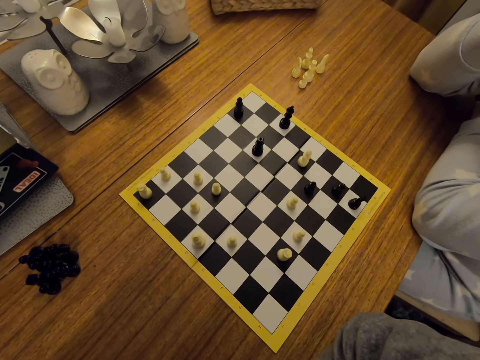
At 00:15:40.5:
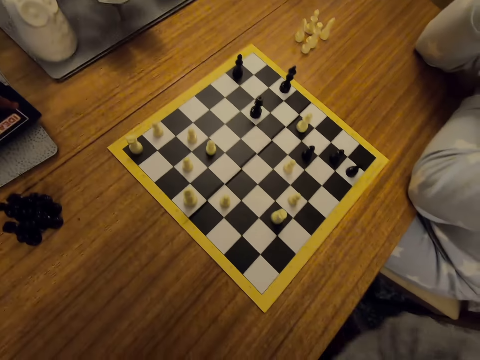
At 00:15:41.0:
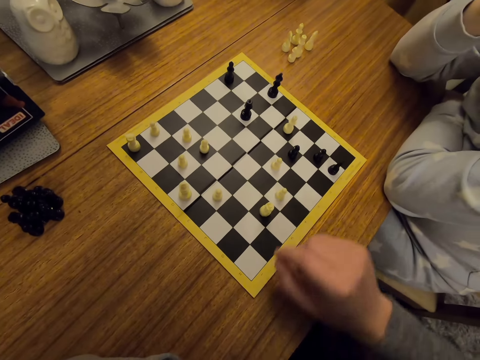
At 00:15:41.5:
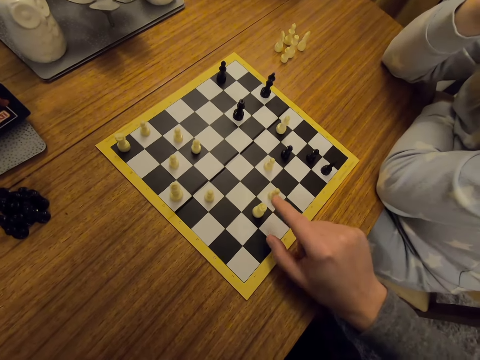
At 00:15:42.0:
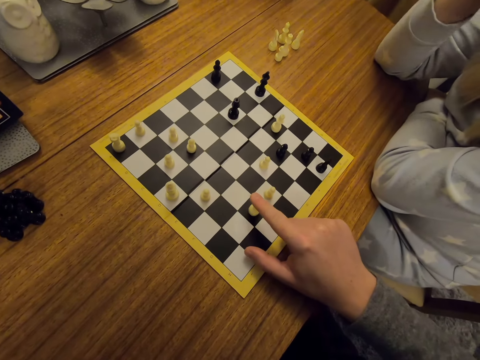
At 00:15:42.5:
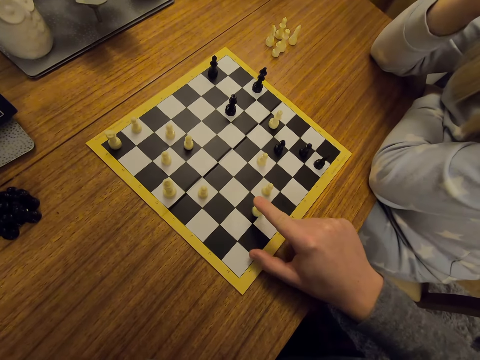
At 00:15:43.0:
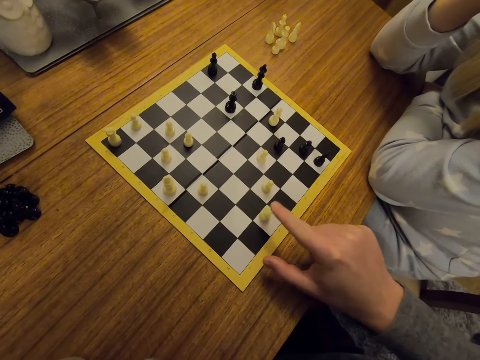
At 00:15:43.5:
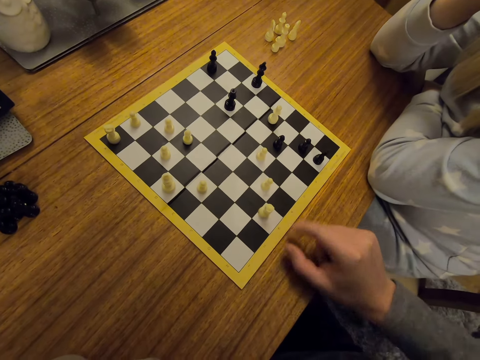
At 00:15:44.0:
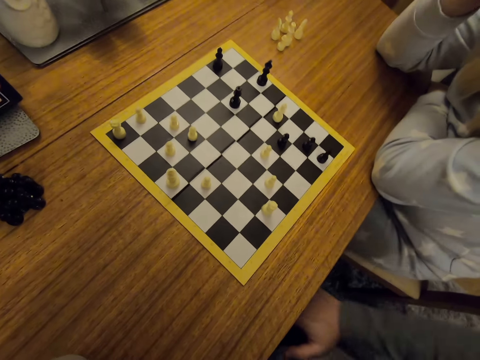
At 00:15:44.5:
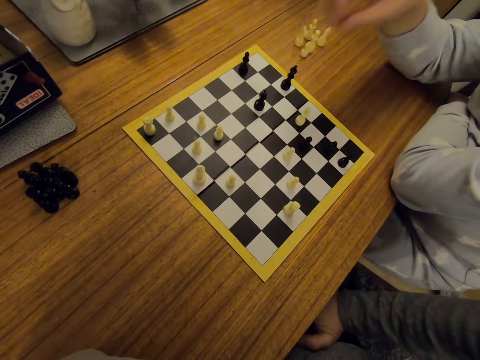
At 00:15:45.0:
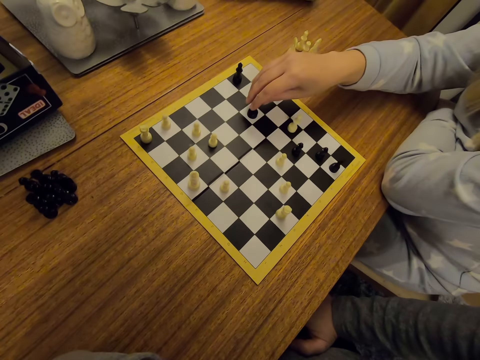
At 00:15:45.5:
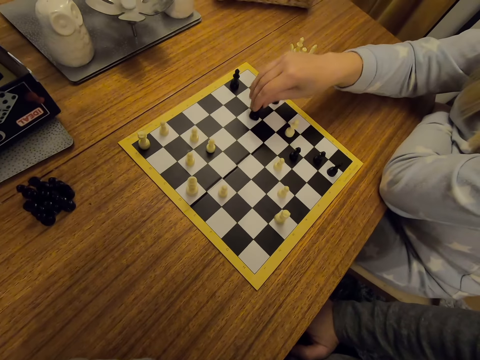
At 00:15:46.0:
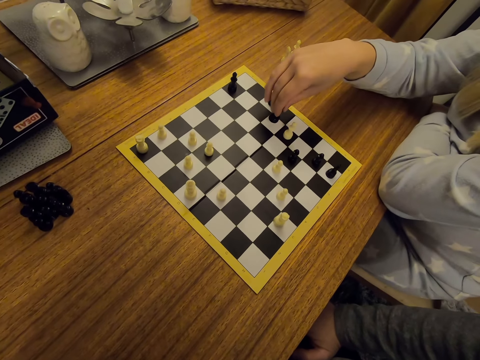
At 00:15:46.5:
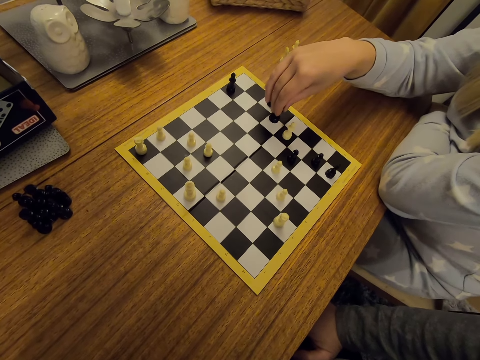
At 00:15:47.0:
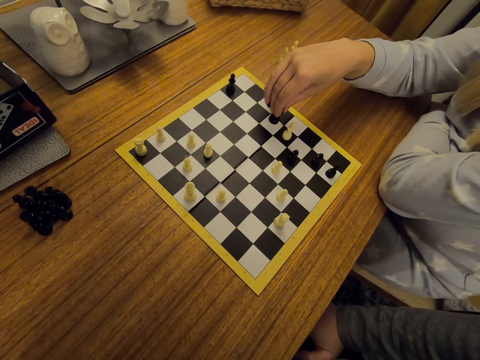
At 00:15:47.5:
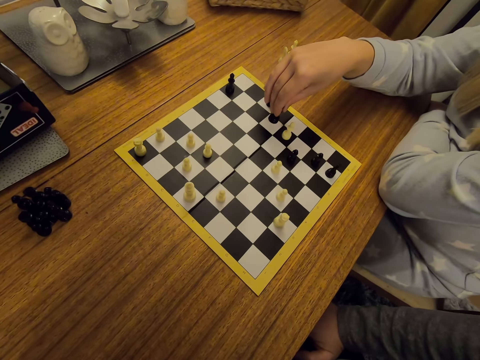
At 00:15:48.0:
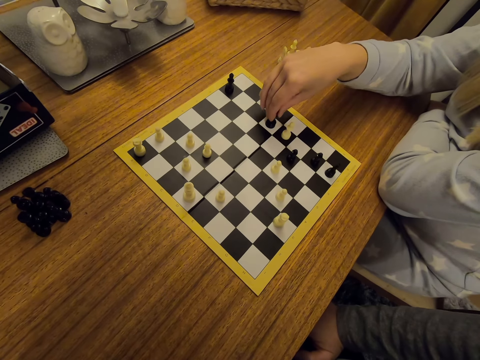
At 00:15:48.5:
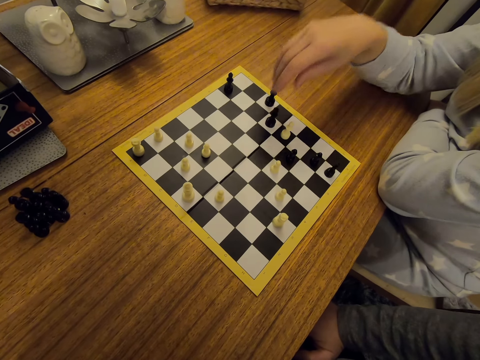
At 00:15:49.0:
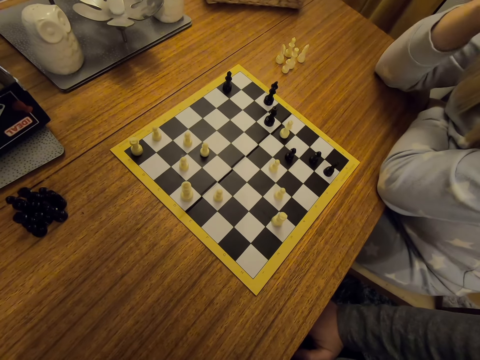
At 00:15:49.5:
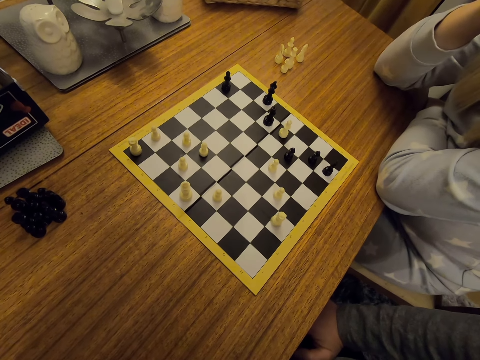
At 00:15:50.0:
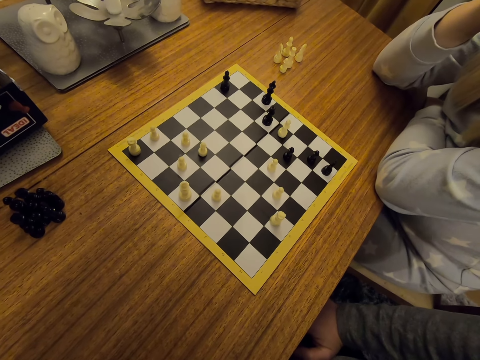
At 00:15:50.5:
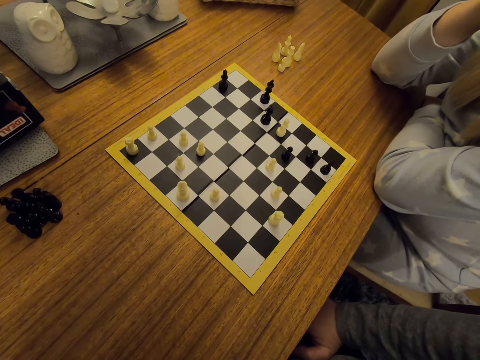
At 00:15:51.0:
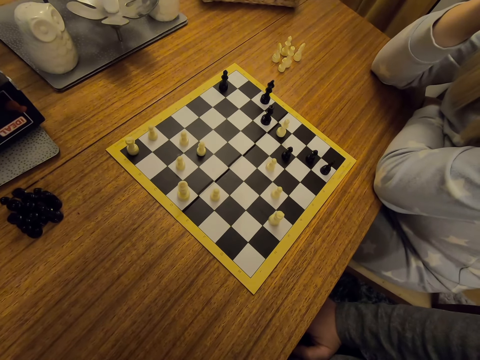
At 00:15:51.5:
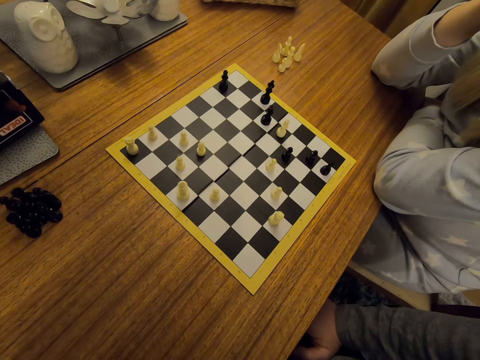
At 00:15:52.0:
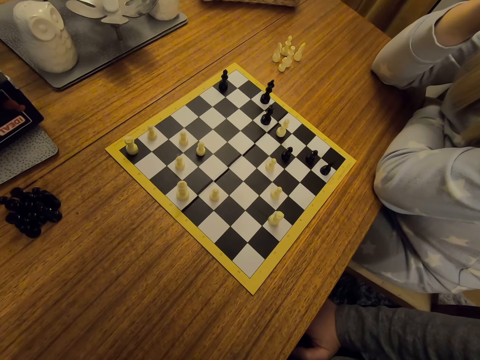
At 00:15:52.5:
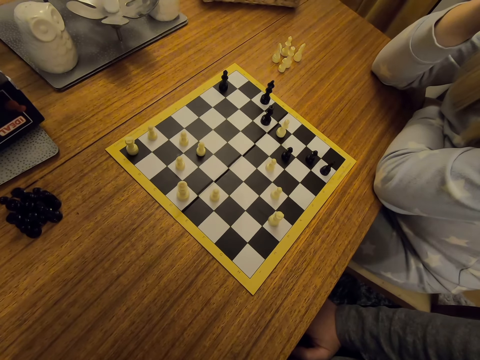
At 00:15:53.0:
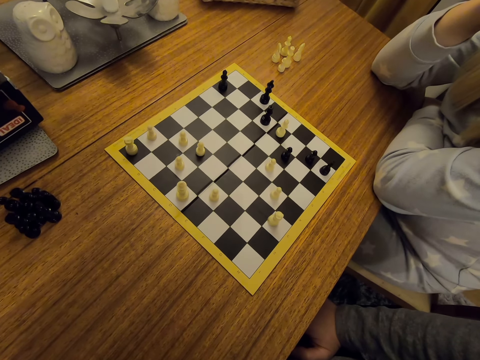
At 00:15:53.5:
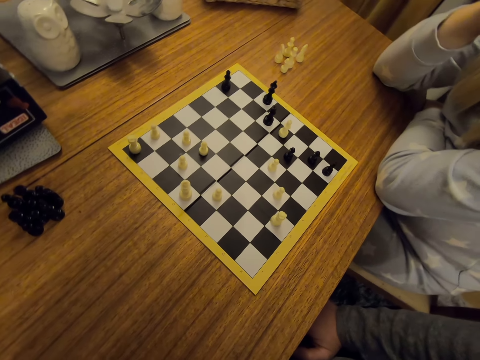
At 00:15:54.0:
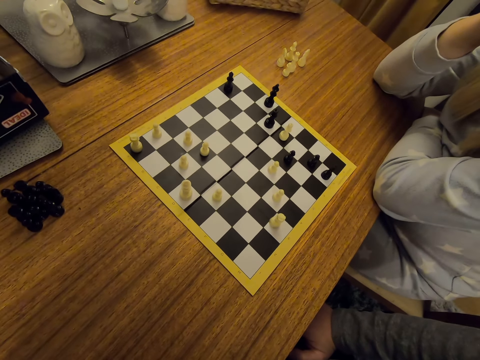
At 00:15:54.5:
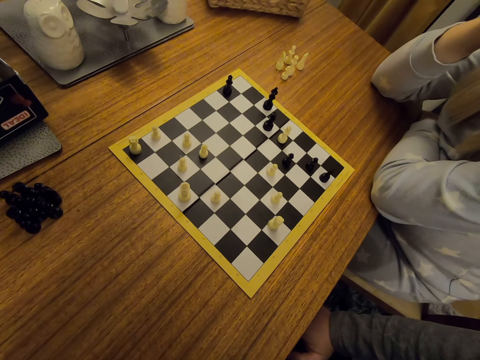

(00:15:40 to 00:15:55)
The camera wearer moves a chess piece on a board. They squeeze a uniform game piece. A person moves a chess piece on the board. The person touches the face.

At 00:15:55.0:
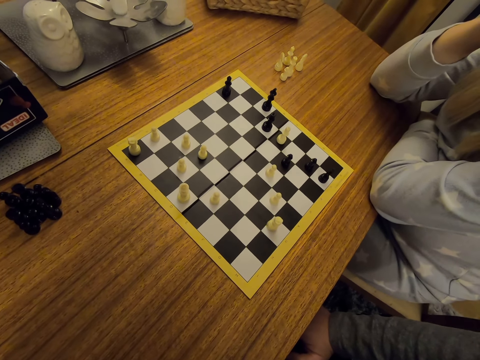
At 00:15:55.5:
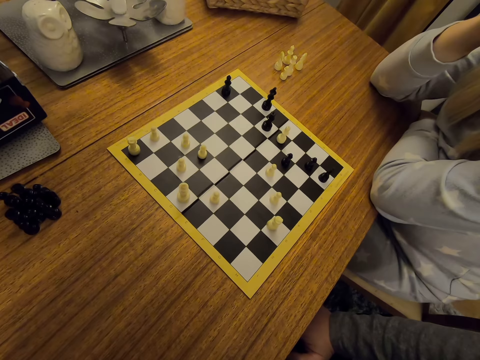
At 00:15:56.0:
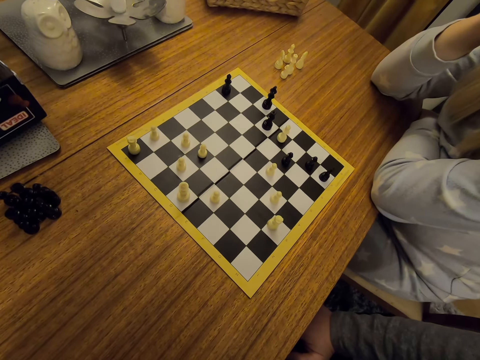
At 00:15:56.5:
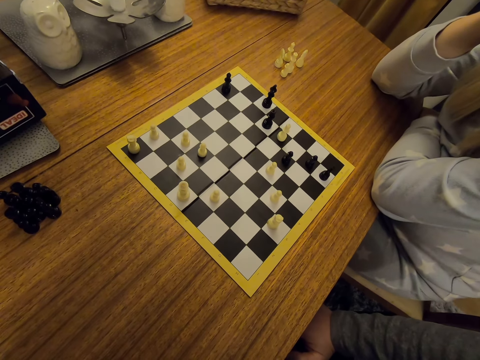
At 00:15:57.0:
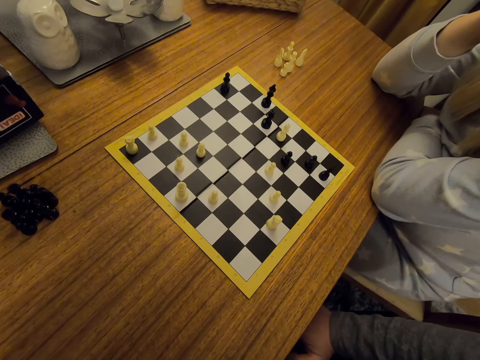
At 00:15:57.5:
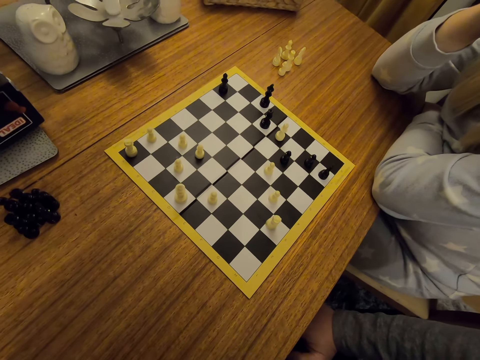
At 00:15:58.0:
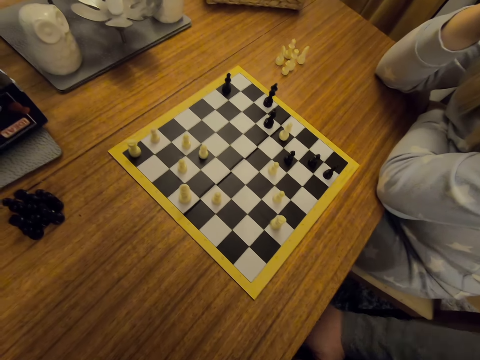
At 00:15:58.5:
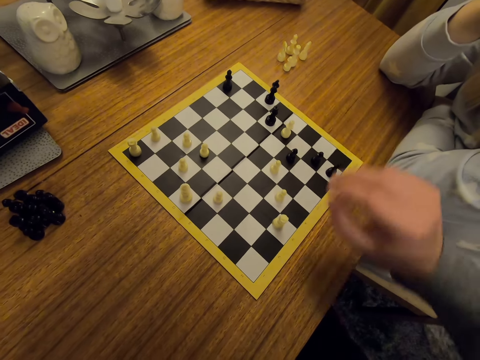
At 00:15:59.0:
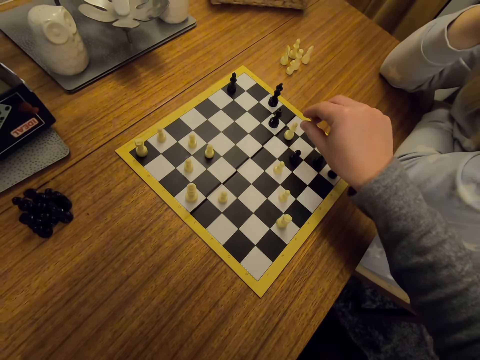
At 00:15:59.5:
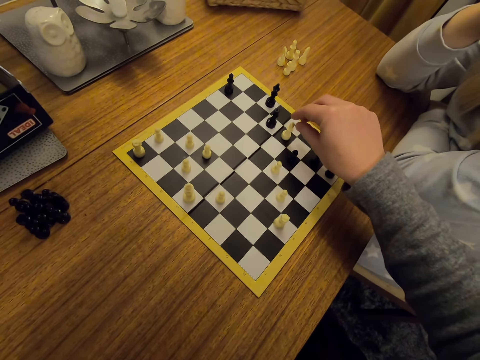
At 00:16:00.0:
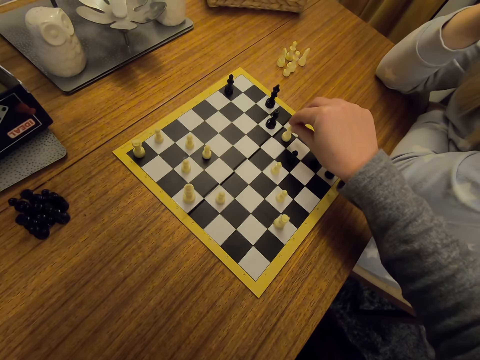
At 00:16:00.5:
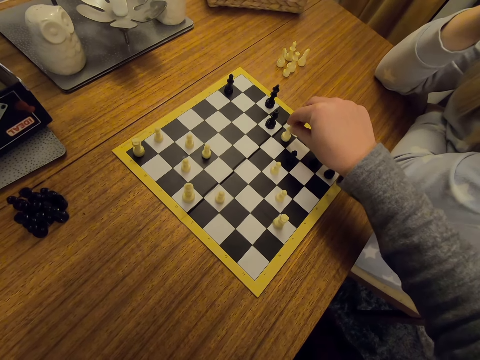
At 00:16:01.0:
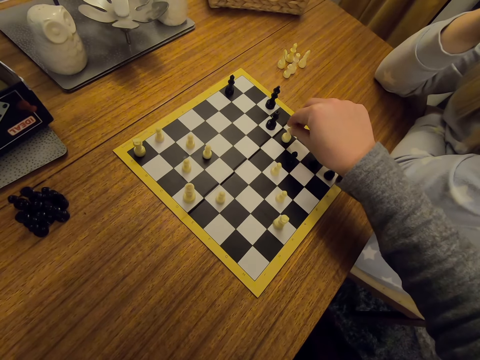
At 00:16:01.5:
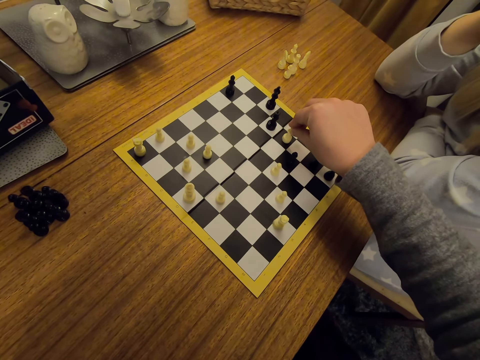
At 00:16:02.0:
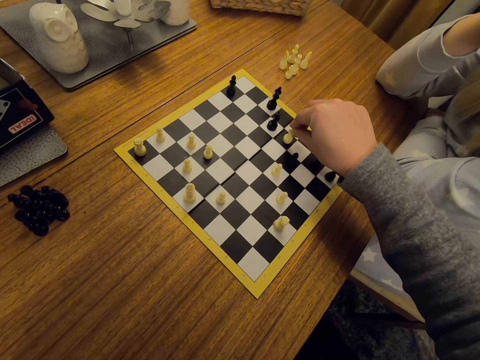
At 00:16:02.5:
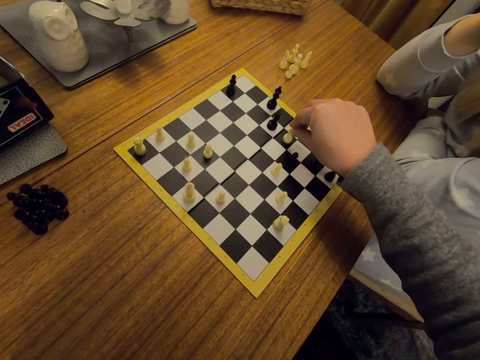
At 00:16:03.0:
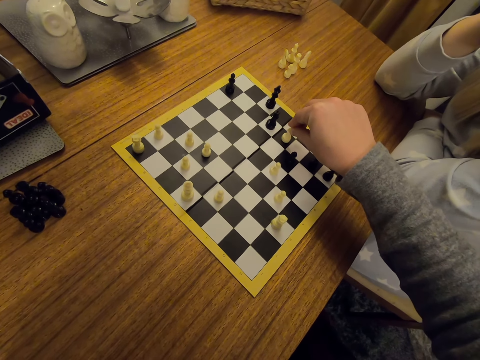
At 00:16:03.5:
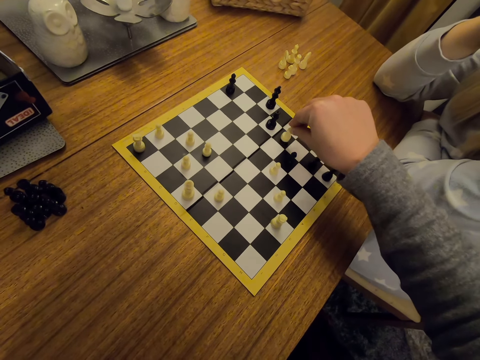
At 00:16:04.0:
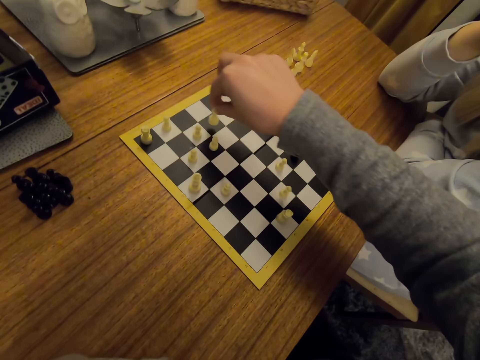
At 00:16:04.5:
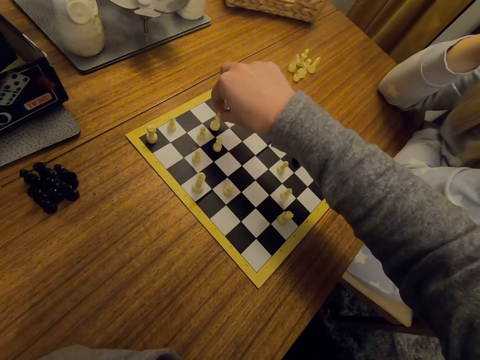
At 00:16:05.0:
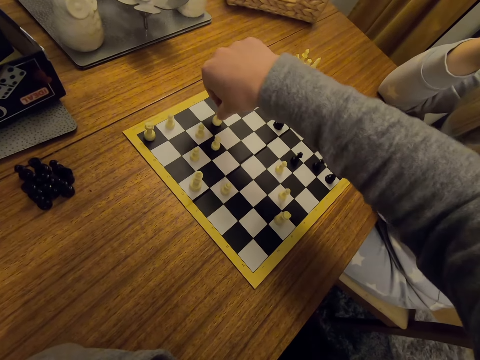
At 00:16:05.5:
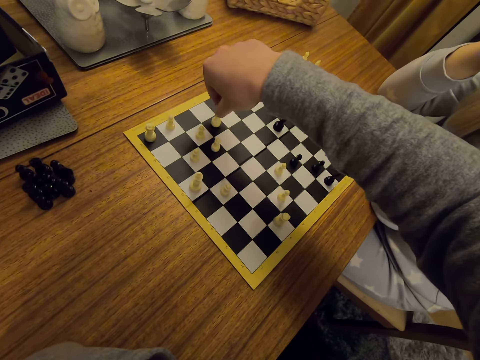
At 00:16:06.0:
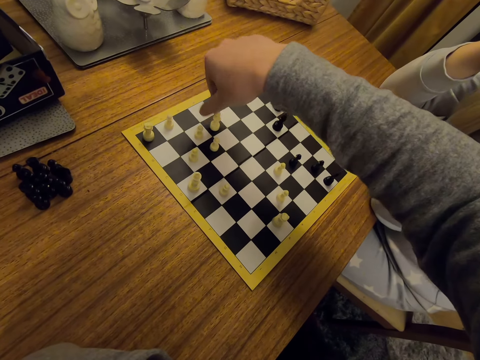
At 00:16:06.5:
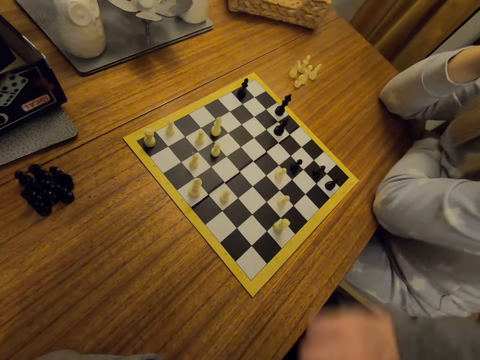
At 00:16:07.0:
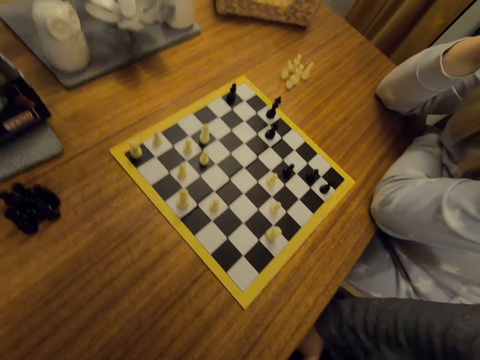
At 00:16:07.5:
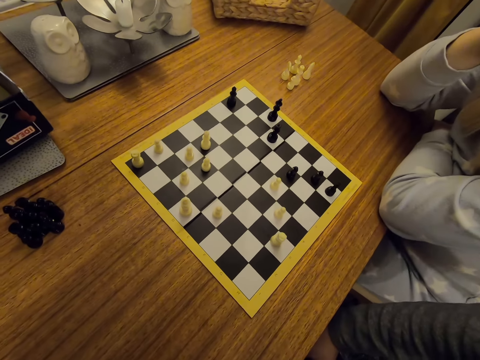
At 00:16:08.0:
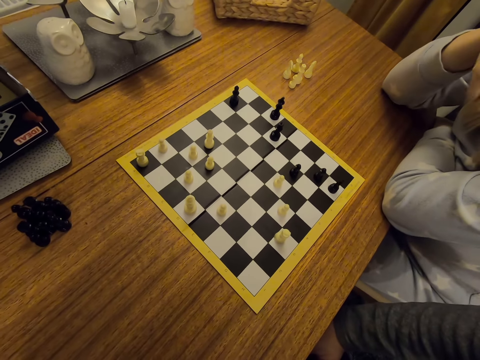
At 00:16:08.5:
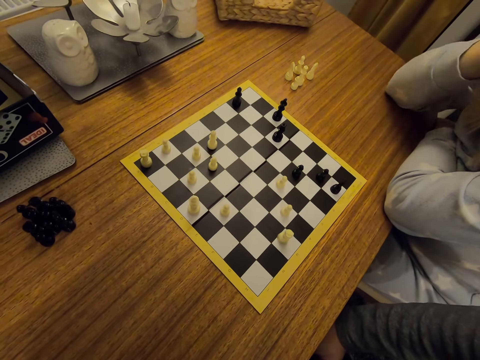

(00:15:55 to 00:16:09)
The camera wearer moves a chess piece on a board. They move a uniform game piece. They touch the thigh.
